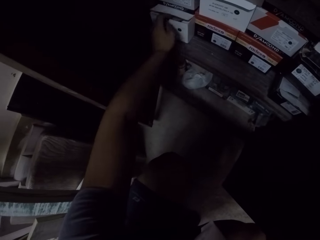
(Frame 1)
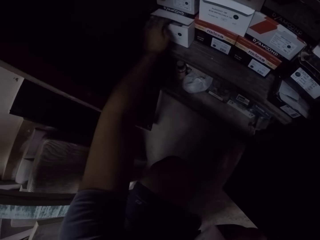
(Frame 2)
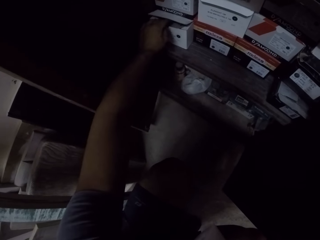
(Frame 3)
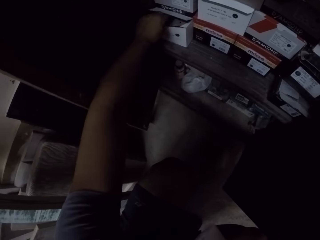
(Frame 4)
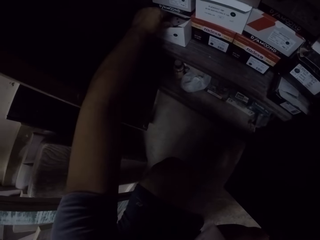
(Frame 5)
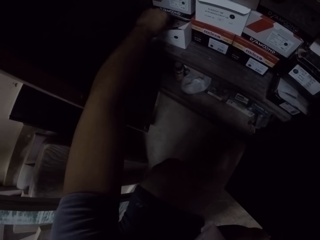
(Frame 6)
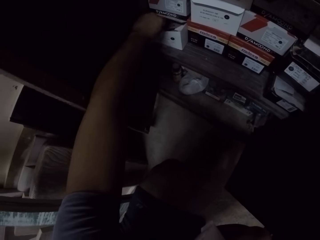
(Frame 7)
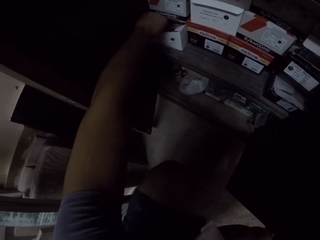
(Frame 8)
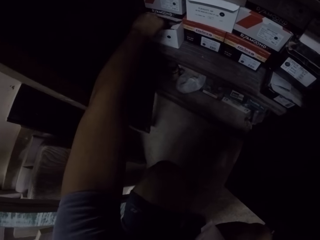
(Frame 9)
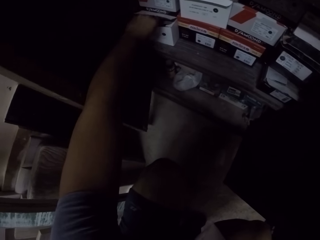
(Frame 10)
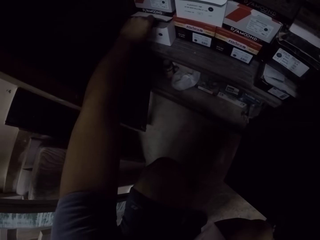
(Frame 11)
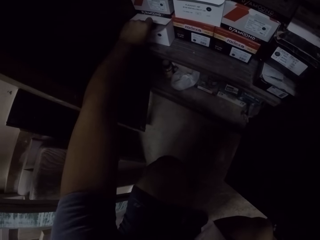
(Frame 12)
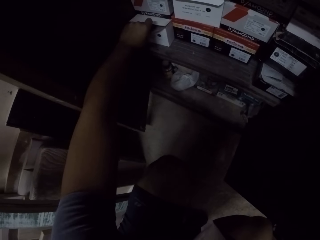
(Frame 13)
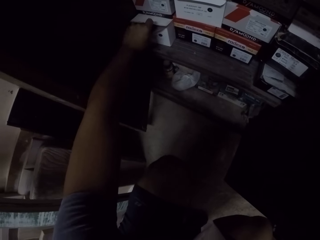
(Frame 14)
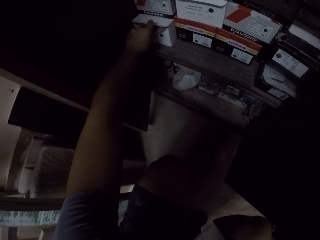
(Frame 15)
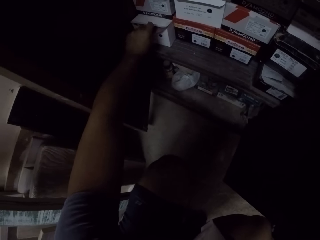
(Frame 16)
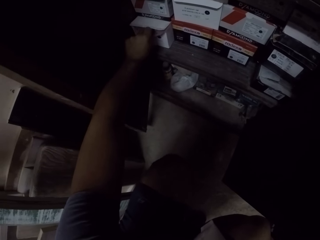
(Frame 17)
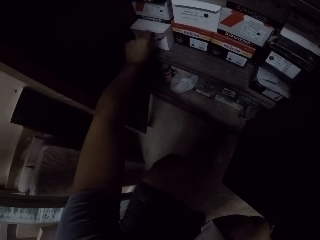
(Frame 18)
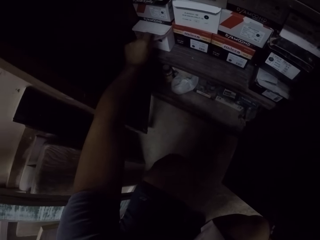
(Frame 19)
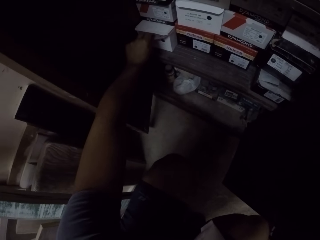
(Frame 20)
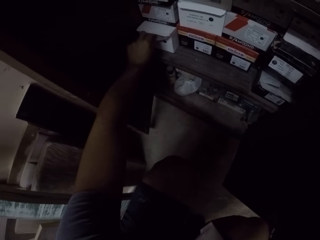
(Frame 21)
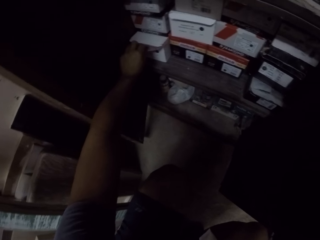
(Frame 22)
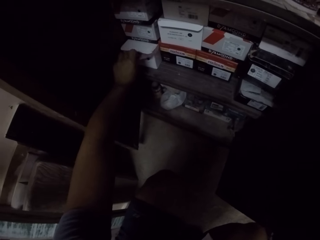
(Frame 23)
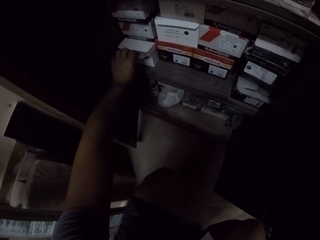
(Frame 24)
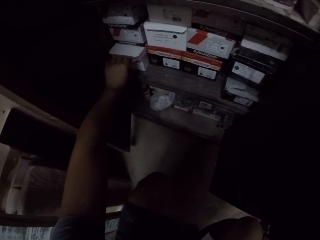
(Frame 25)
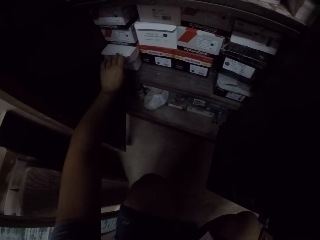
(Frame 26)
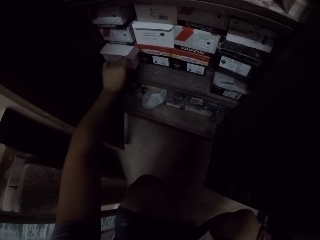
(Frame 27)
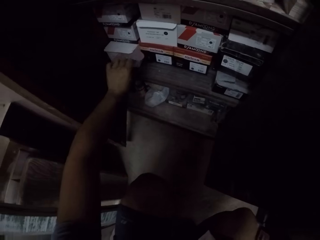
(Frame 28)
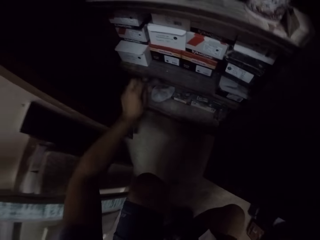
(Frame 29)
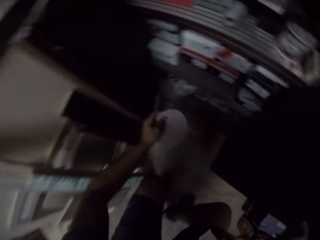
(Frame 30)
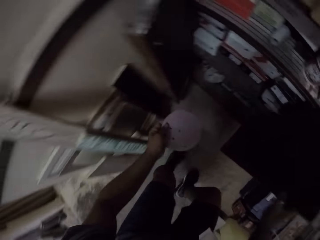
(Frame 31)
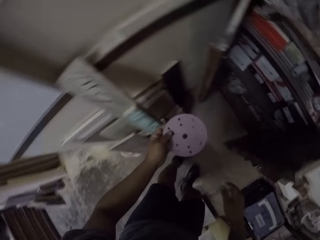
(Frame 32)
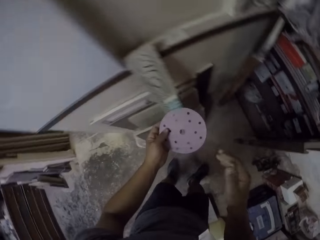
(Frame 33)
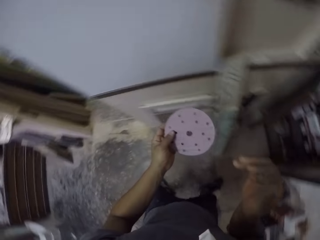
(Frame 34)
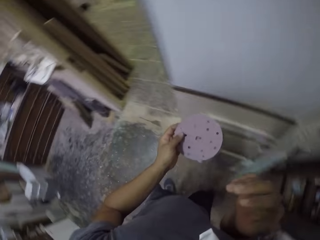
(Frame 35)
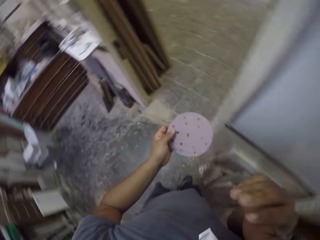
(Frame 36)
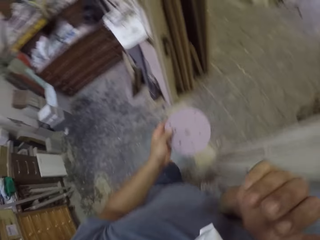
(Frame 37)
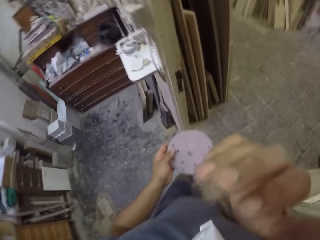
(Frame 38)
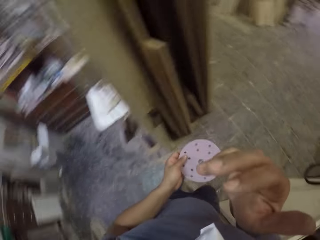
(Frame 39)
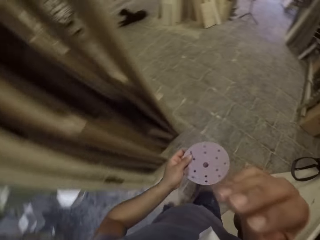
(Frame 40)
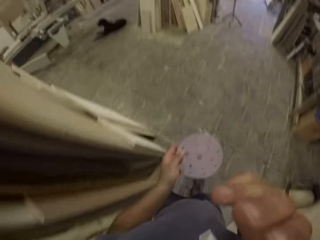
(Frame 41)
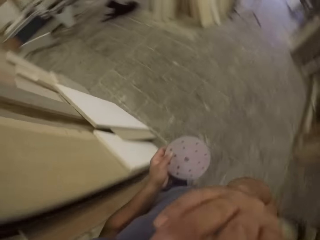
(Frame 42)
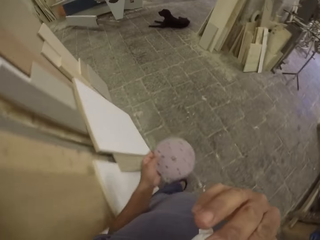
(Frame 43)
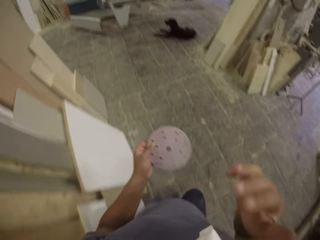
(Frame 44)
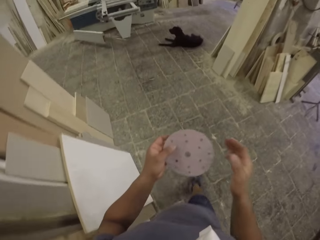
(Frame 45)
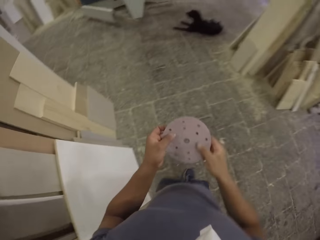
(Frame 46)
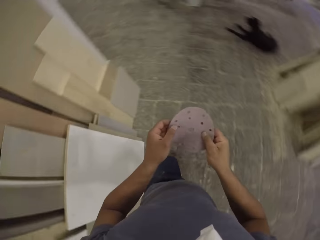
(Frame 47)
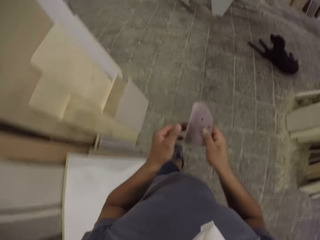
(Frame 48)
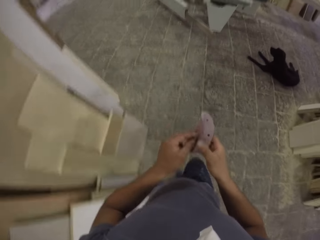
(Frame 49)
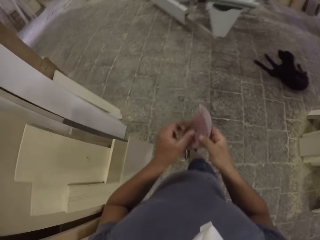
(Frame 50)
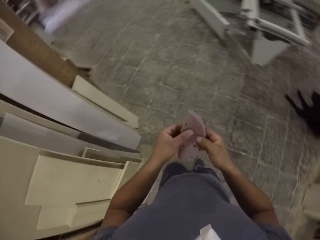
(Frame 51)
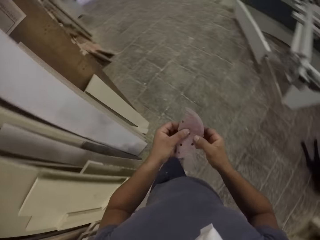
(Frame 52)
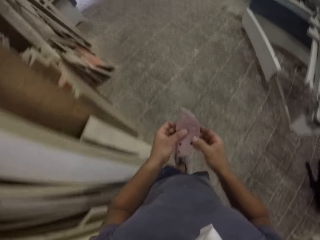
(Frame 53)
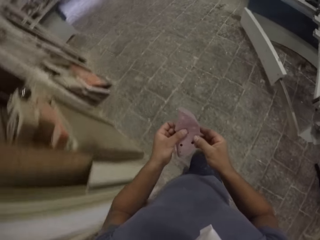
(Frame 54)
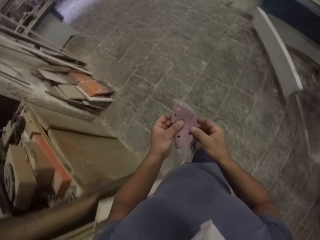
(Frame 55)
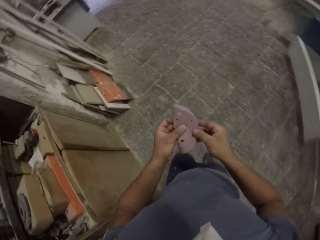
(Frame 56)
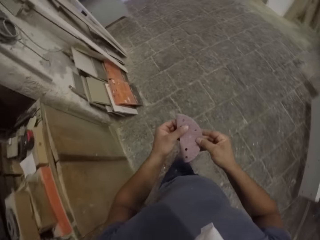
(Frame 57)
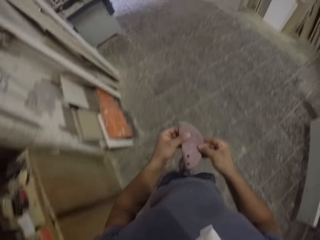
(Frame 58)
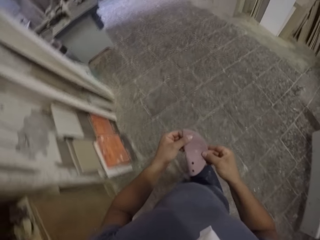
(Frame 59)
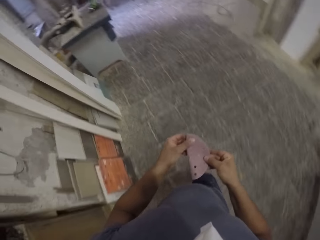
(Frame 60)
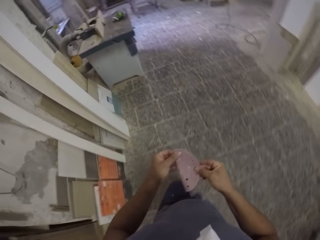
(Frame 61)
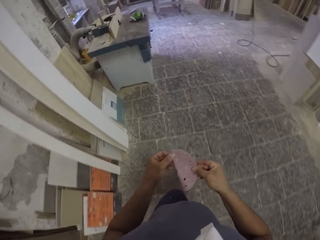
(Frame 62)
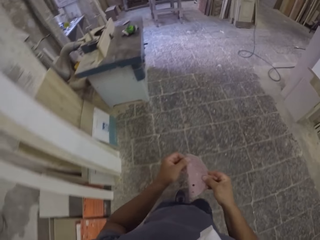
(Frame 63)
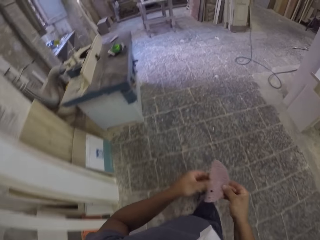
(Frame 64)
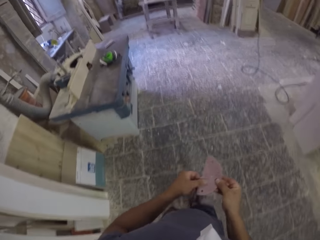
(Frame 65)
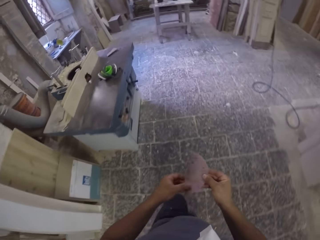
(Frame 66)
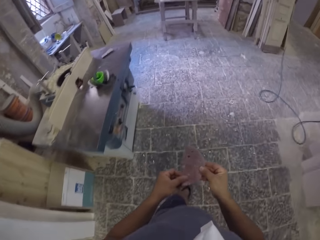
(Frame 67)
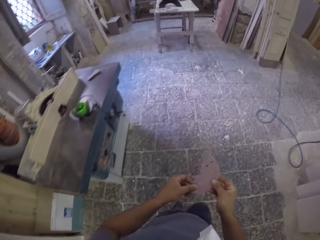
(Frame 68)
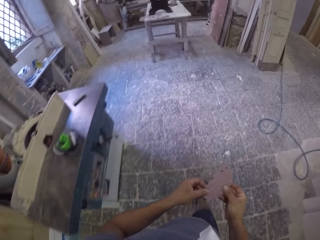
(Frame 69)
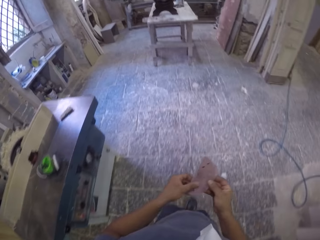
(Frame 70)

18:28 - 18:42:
The camera wearer dips his hand inside a box. He picks up a sandpaper from the box in the cabinet. He stands up. He holds the sandpaper. He walks around the workshop with the sandpaper. He scratches his face with his hand. He folds the sandpaper.

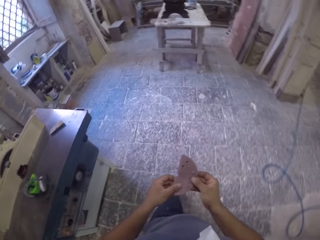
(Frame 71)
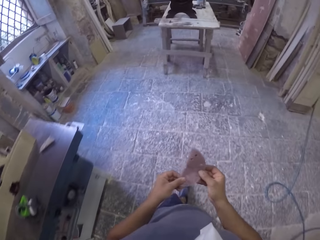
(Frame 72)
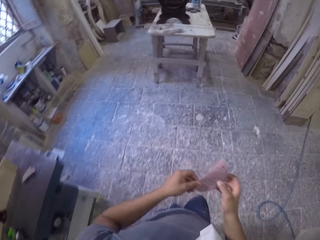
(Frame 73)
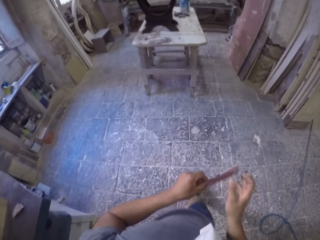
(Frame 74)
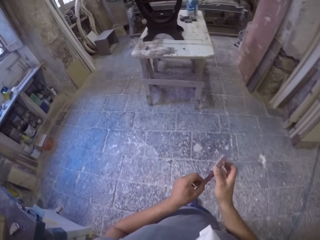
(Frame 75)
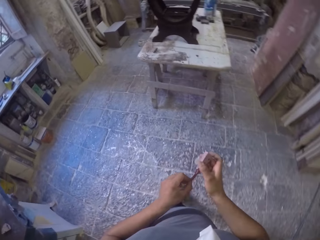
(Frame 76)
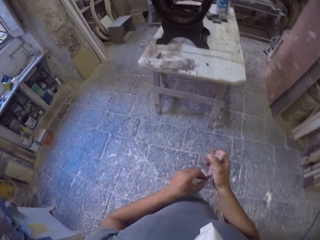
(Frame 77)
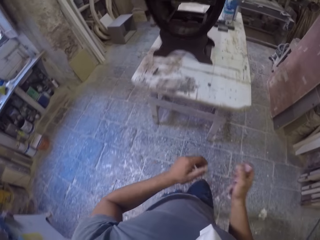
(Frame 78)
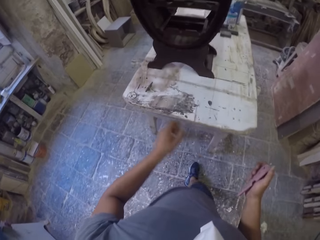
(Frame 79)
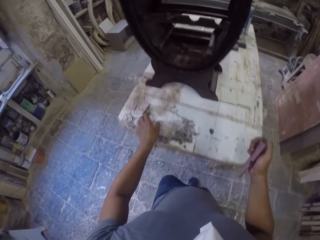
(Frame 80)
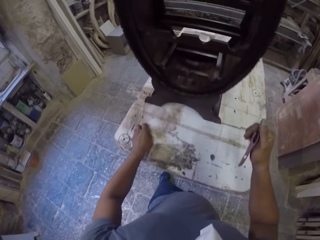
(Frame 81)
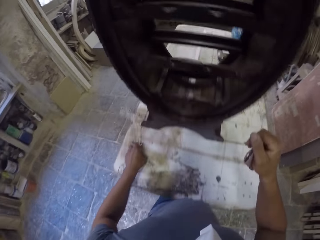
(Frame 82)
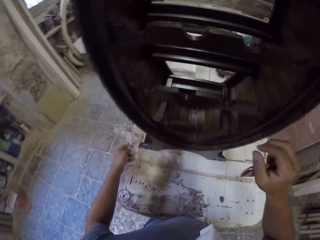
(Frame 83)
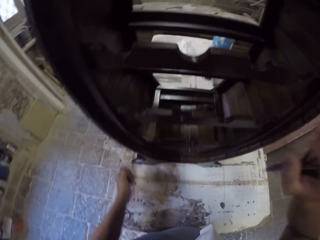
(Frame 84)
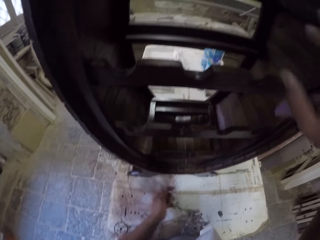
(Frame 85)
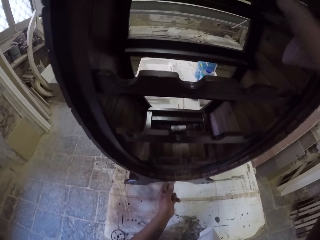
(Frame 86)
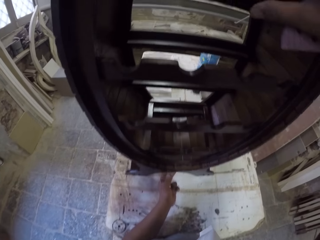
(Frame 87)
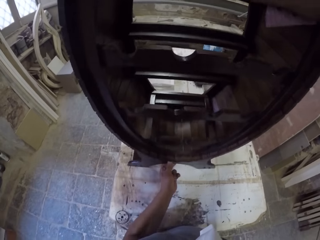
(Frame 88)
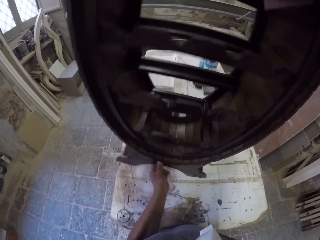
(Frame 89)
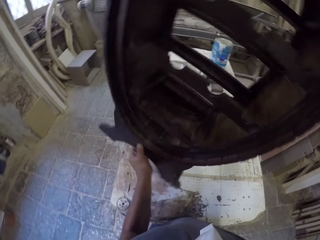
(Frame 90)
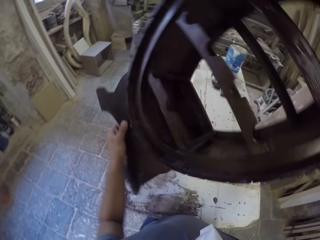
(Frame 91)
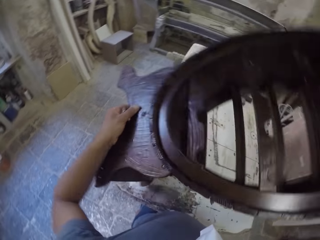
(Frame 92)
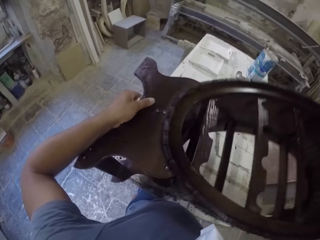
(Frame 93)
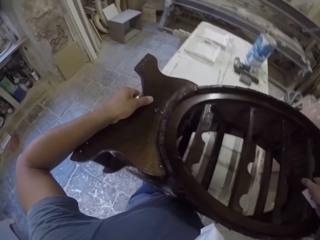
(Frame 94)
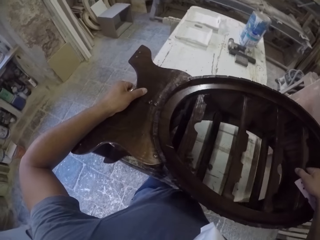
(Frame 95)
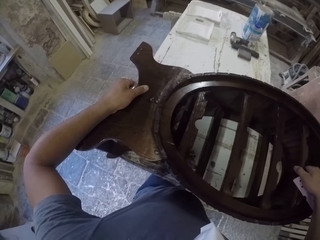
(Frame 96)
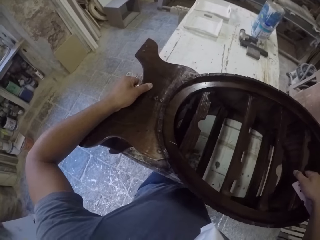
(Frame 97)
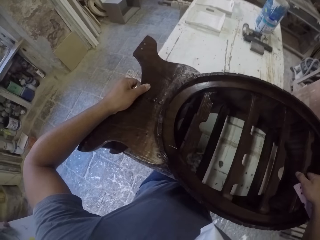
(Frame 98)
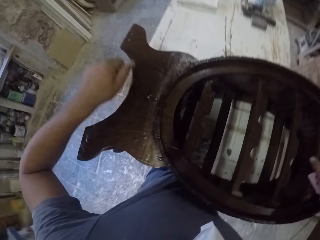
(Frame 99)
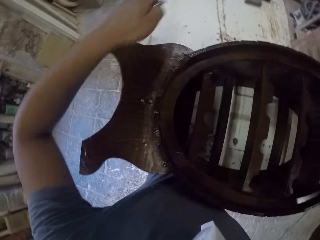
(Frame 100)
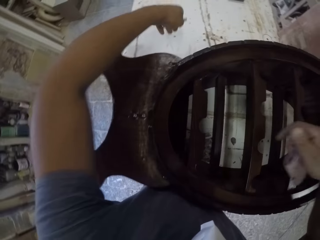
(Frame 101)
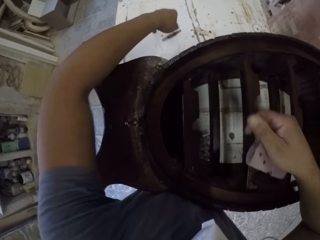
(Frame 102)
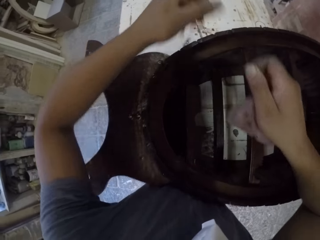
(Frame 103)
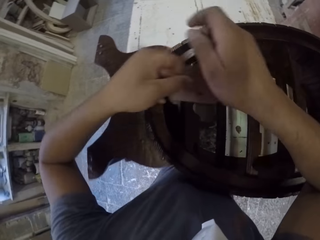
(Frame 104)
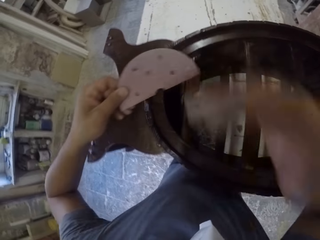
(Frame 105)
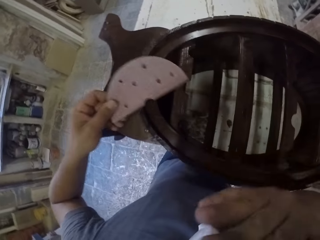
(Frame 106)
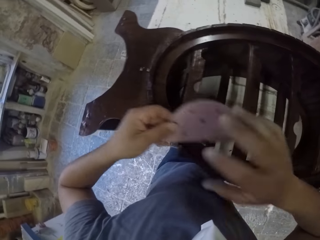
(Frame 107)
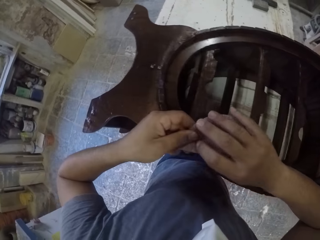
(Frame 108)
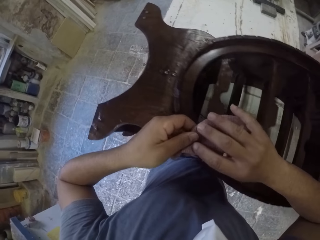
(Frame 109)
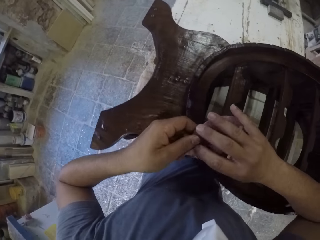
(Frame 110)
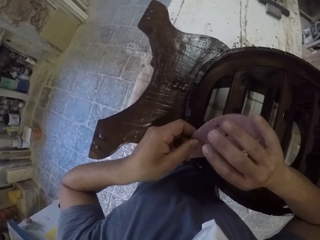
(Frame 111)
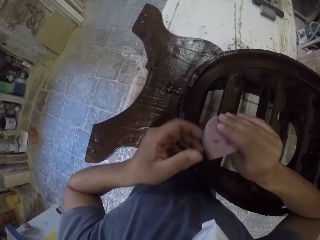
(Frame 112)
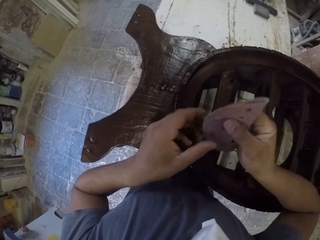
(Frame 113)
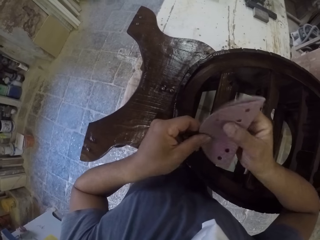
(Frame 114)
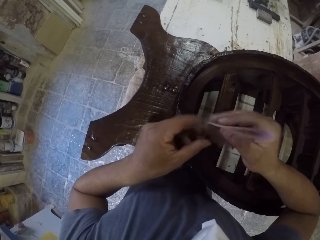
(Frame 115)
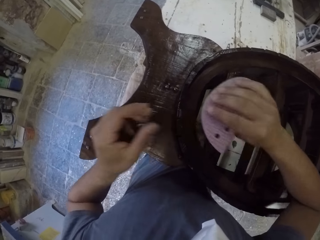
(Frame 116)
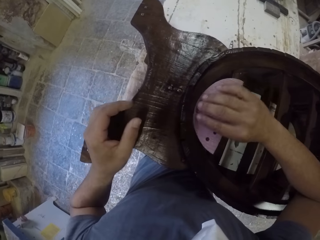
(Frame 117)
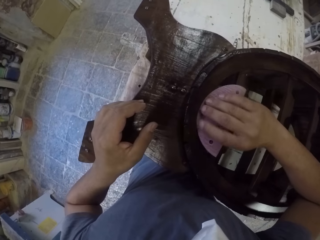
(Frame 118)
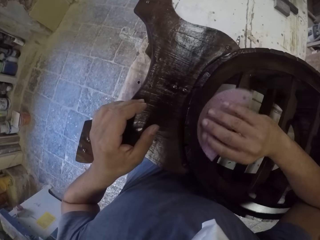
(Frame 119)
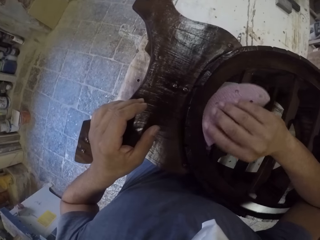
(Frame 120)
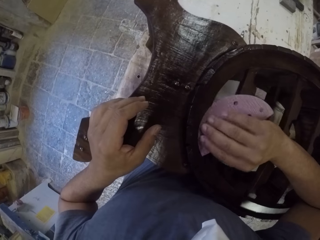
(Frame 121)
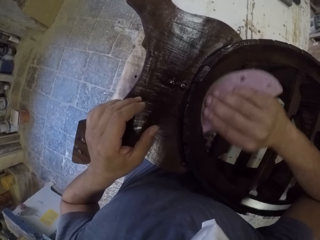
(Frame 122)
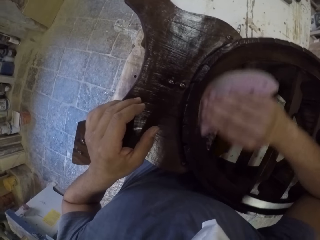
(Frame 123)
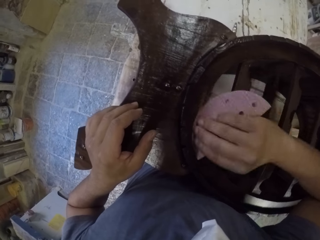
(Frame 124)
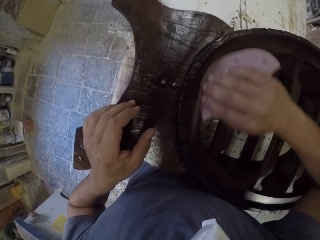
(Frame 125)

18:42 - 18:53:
The camera wearer picks up something from the table. They lay a piece of furniture down on the table. They hold the sandpaper. They turn the wooden rack on the table. They put something on the table. They smooth the wooden rack with the sandpaper.
